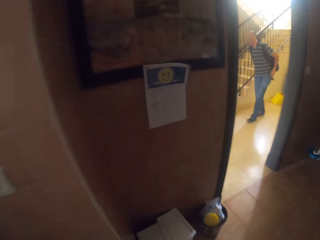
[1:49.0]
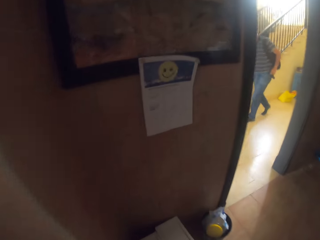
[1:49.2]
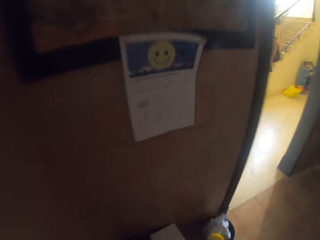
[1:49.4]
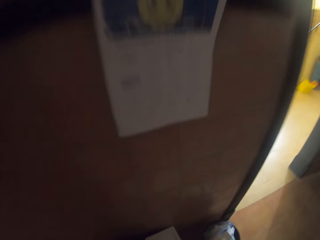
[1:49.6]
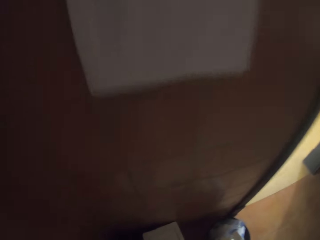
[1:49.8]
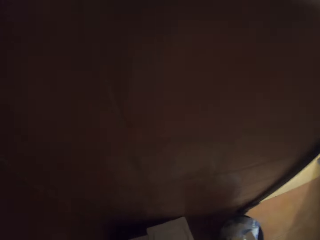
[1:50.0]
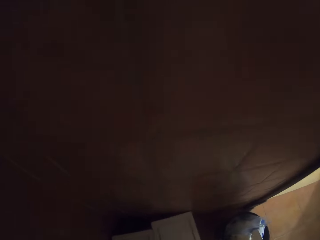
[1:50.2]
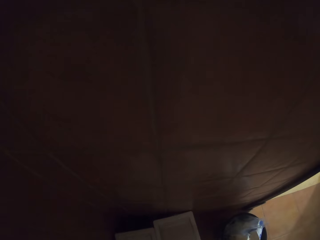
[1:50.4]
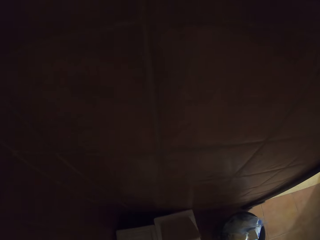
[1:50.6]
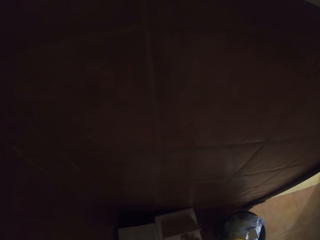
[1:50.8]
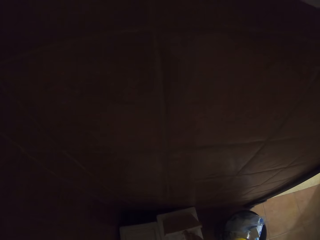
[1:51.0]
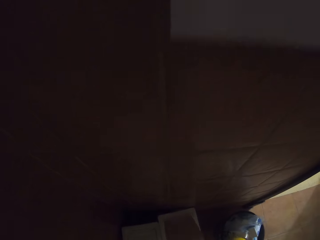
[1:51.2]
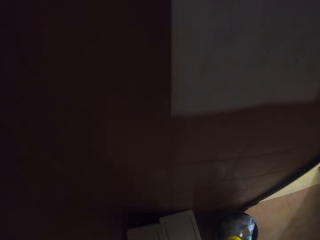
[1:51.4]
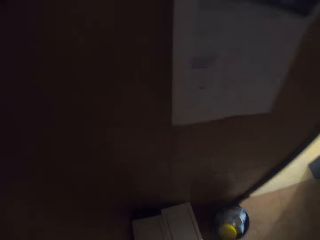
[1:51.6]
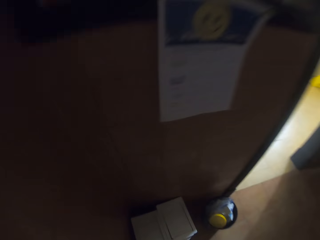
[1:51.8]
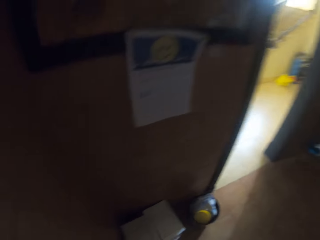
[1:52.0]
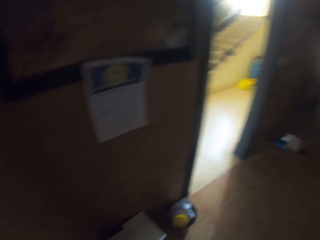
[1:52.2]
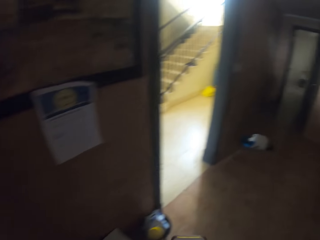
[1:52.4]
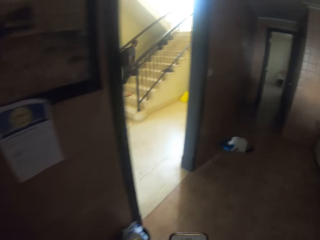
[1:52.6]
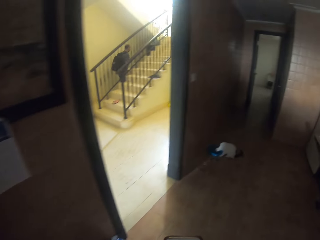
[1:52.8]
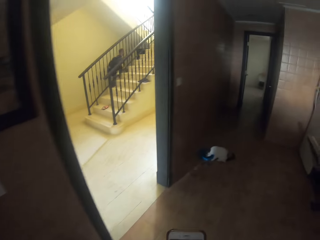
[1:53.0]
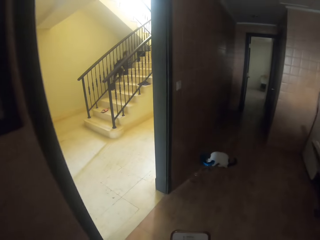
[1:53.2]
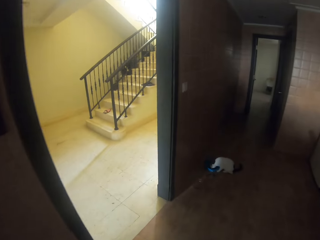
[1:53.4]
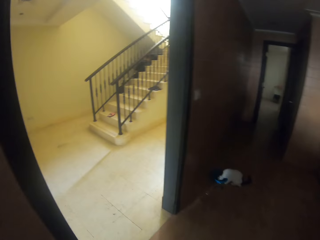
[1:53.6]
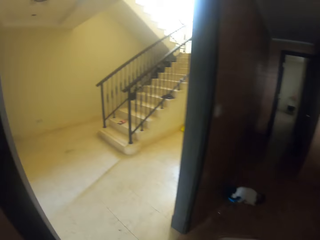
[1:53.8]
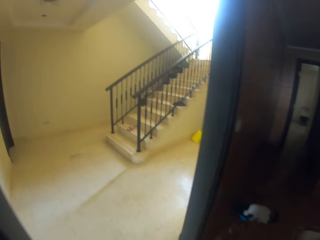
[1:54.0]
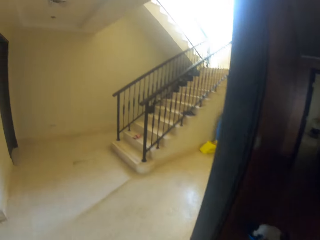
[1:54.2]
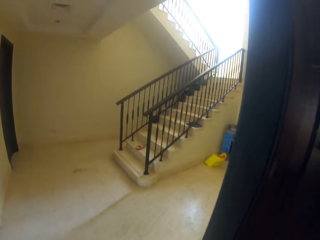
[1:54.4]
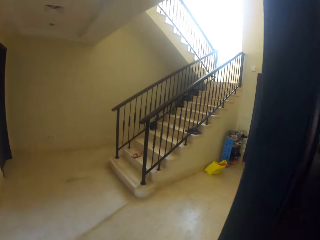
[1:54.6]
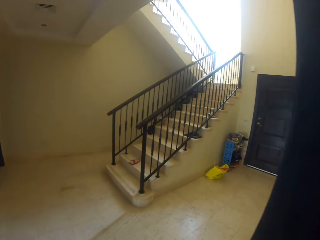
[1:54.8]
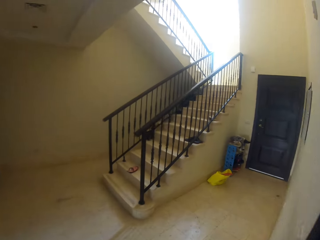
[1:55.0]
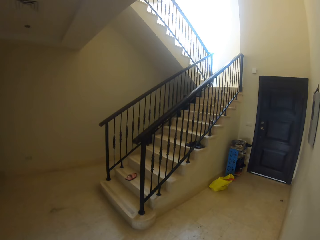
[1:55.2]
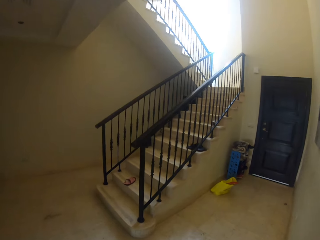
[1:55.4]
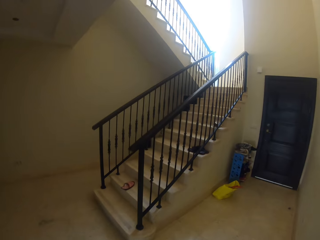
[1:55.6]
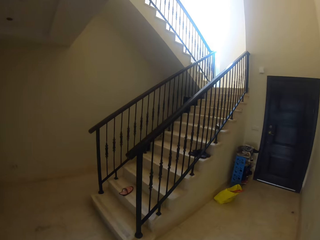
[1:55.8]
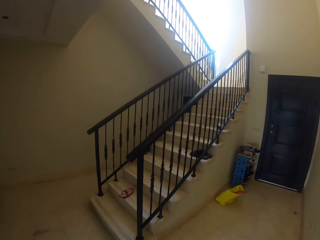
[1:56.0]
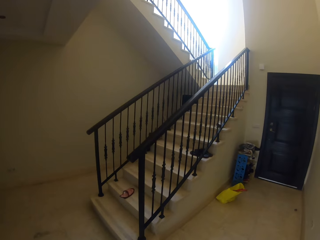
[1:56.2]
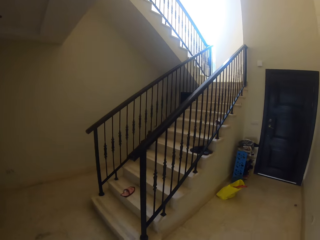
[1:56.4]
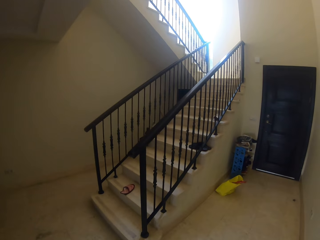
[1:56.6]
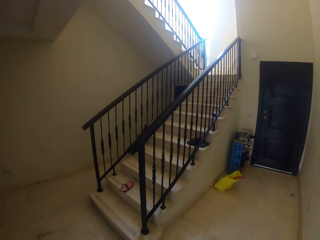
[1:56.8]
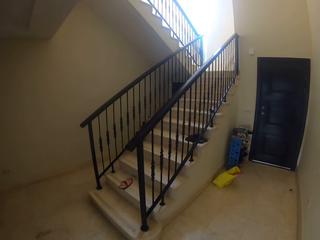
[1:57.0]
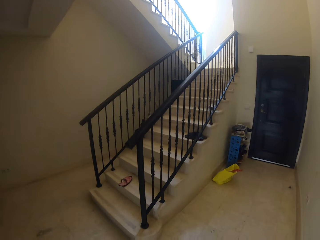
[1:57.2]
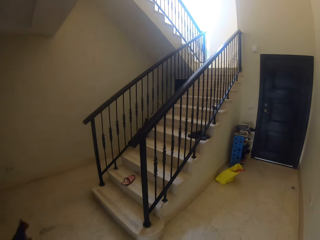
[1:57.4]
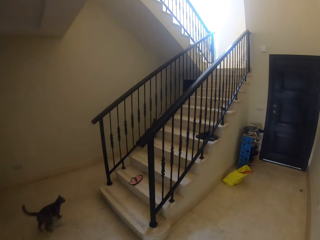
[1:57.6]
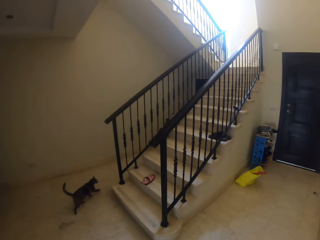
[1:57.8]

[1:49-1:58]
The camera wearer disposes of the used serviette. They hold a phone. They move out of the kitchen. They look around the house.

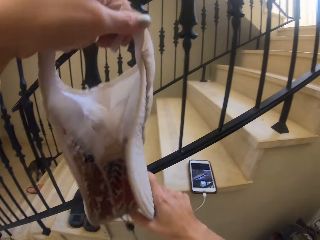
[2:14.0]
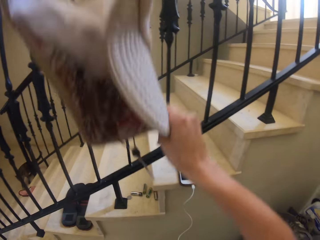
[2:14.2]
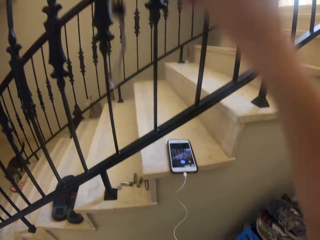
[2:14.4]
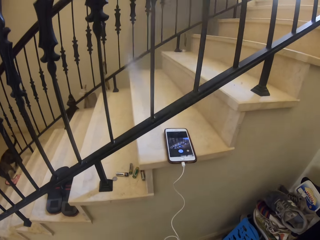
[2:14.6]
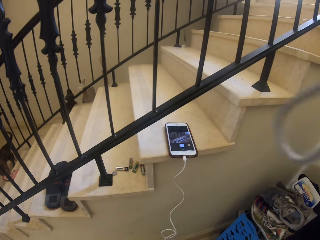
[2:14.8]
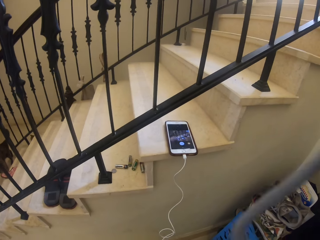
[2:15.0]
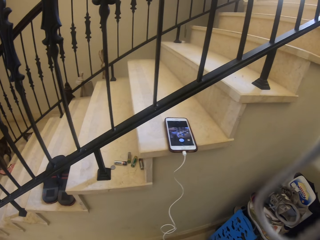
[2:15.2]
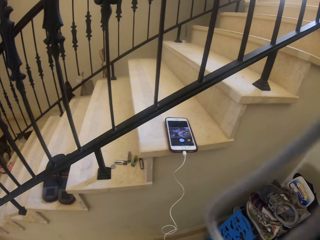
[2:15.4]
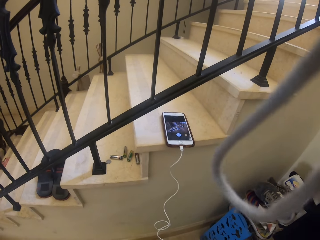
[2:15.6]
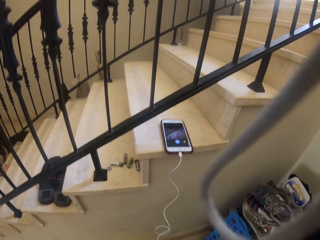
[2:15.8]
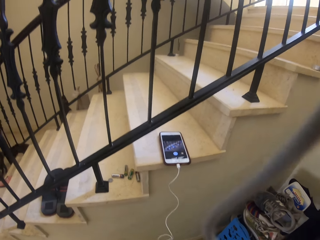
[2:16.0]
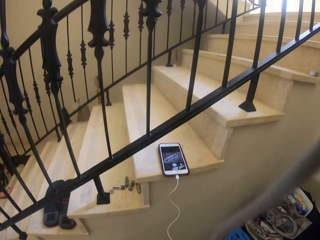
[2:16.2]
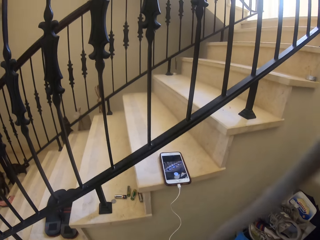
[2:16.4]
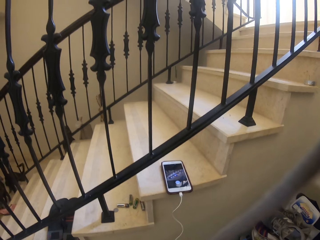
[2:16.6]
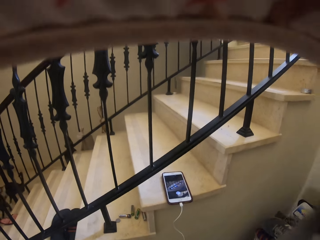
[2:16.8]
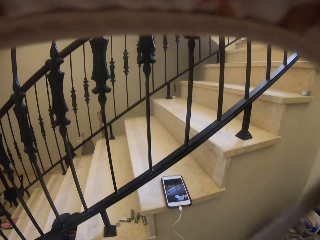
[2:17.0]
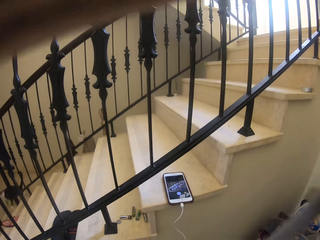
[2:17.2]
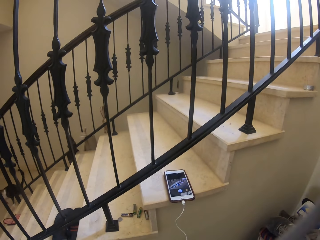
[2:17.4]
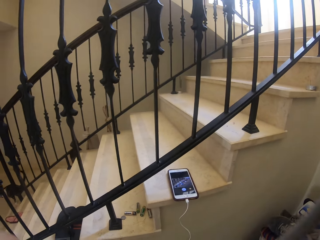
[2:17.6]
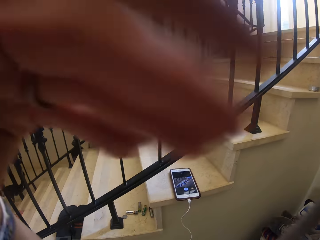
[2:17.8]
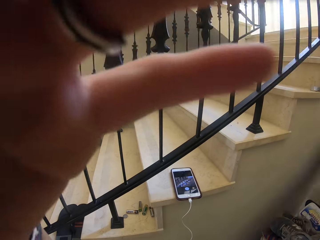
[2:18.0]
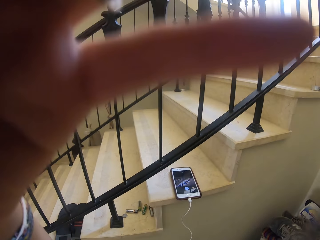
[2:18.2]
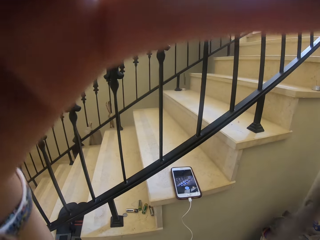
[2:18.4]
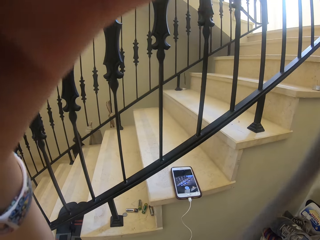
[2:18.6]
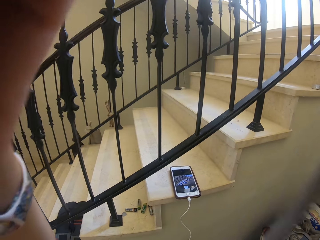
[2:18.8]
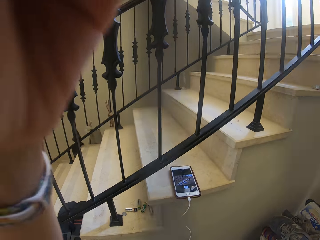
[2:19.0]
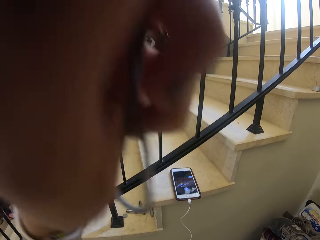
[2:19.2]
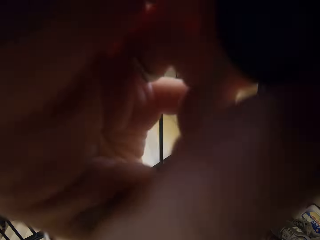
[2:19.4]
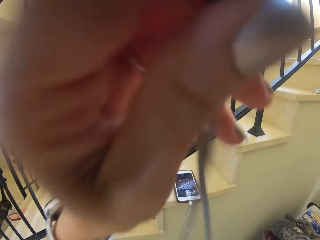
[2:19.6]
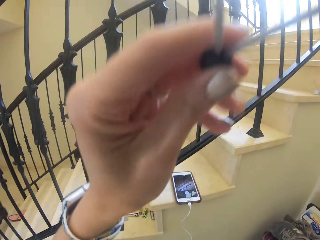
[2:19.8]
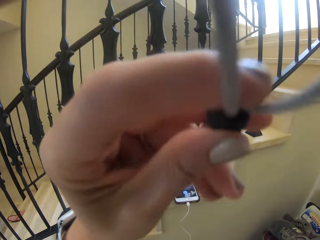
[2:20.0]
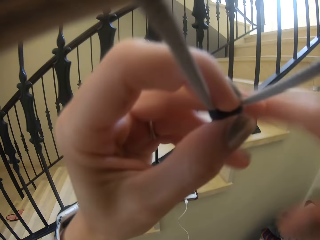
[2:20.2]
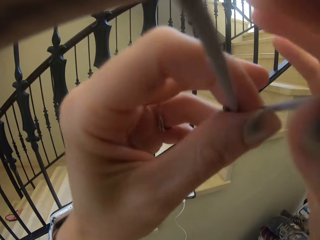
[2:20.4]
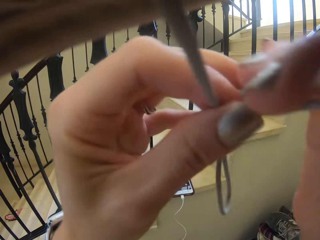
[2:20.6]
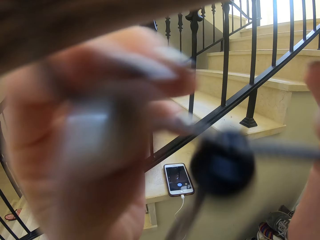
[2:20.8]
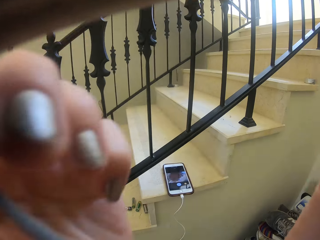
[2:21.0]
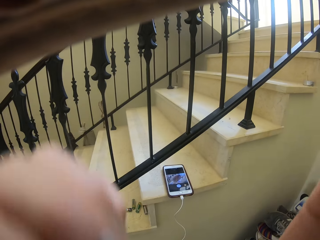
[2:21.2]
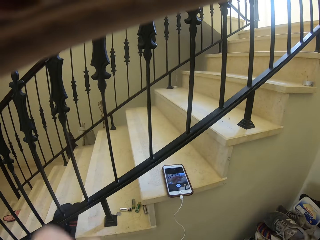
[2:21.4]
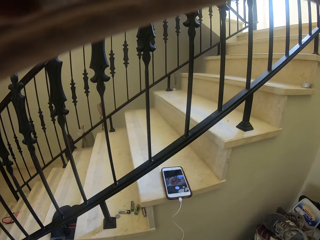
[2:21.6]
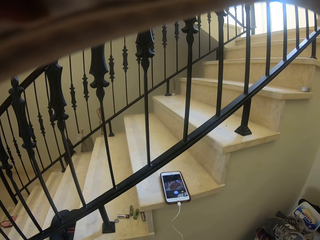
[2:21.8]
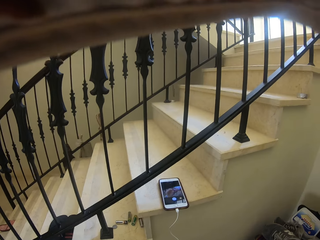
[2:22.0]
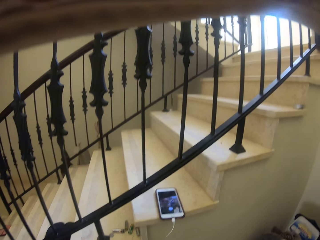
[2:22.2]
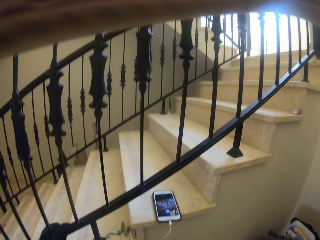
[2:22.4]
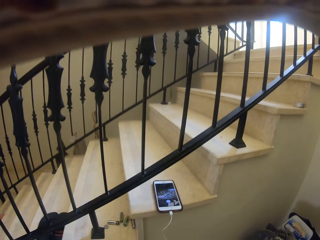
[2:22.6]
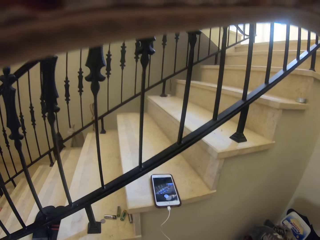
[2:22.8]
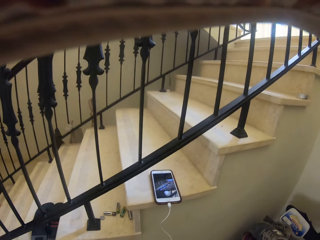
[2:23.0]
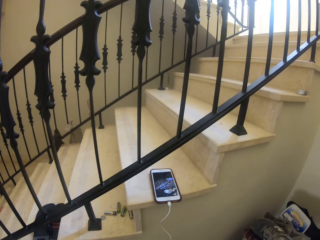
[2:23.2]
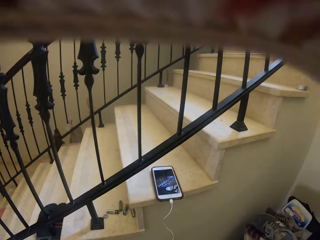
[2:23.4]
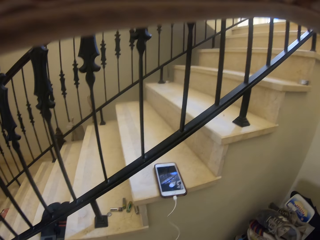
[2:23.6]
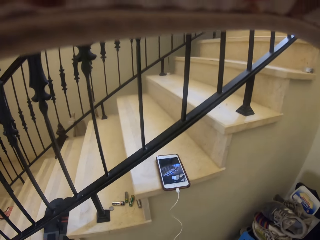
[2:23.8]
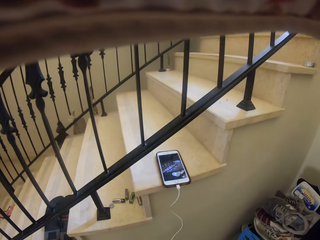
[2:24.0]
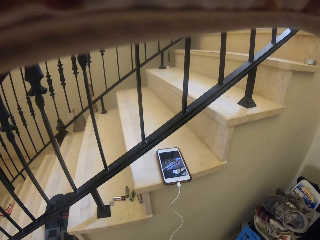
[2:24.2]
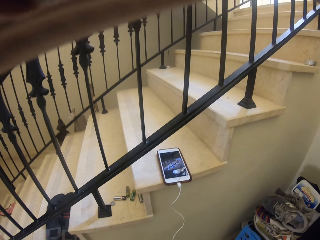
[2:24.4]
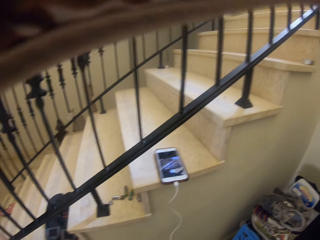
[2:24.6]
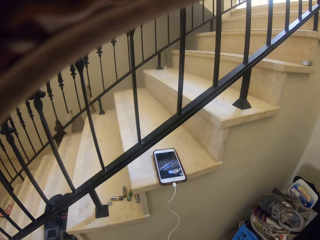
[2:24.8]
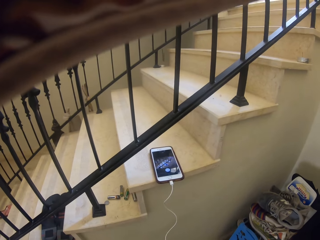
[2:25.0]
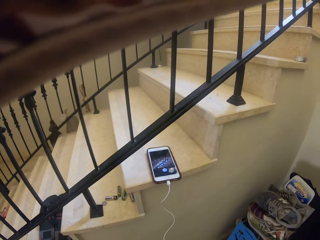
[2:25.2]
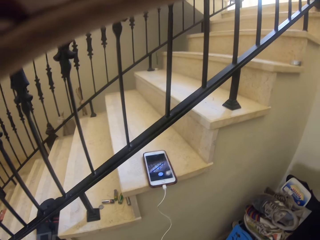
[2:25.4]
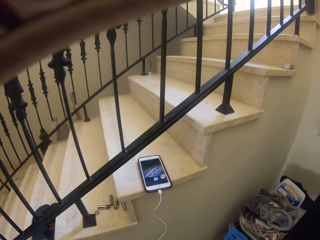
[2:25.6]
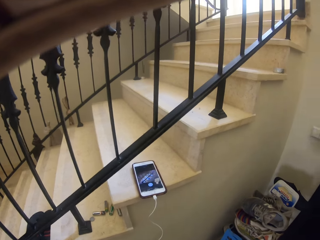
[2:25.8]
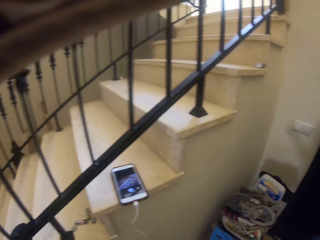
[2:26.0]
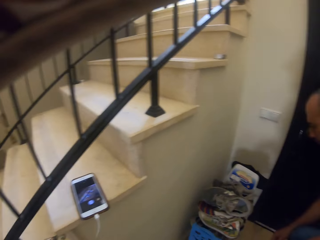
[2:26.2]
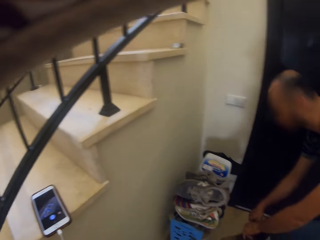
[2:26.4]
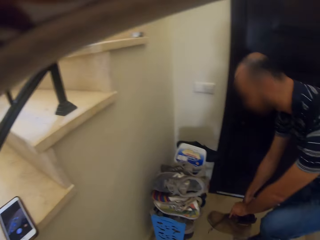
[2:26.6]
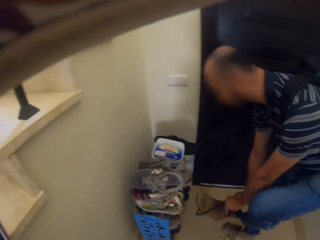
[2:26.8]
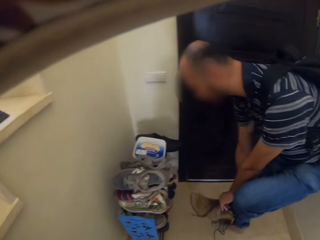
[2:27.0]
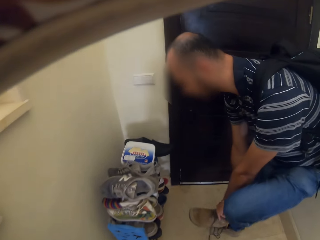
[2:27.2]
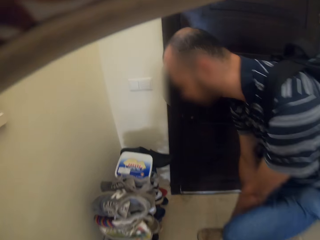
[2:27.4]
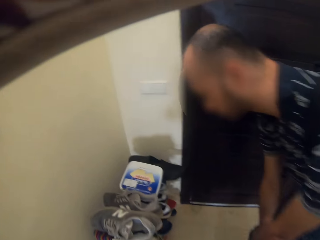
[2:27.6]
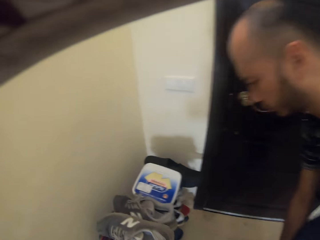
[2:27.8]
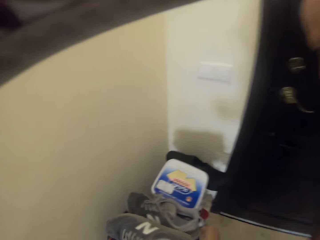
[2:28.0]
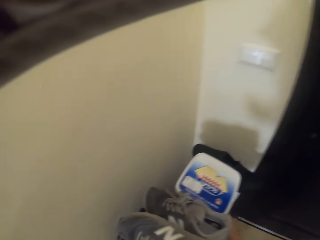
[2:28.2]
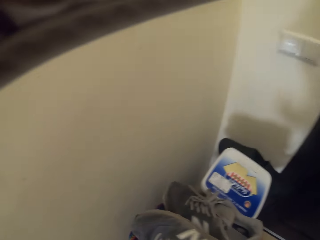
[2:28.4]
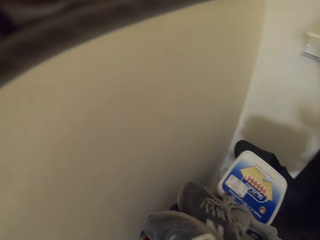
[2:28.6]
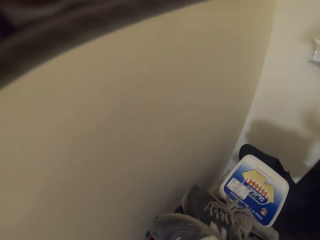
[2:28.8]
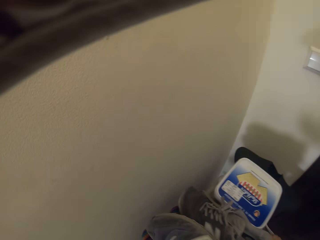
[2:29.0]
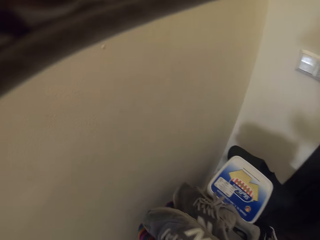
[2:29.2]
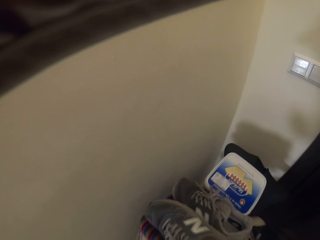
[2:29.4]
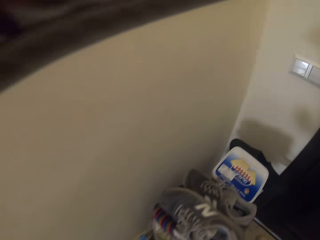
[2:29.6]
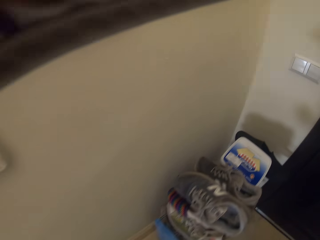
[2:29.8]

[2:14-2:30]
The camera wearer puts on the hat. A man wears his shoes on.
